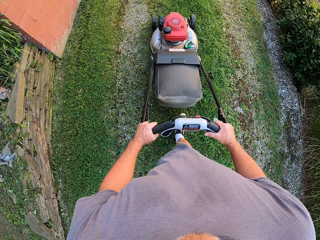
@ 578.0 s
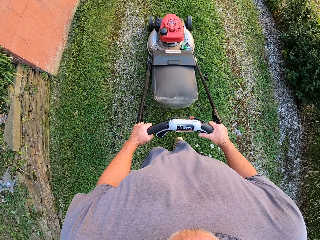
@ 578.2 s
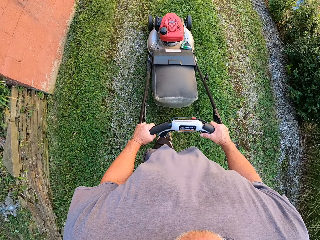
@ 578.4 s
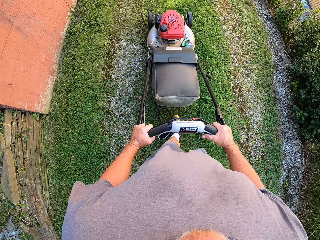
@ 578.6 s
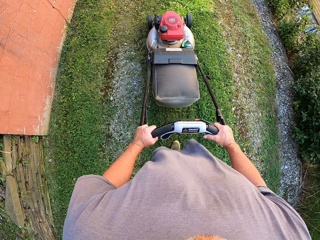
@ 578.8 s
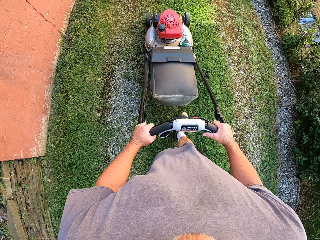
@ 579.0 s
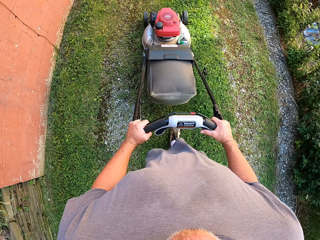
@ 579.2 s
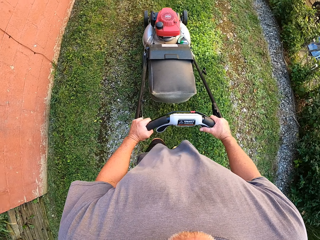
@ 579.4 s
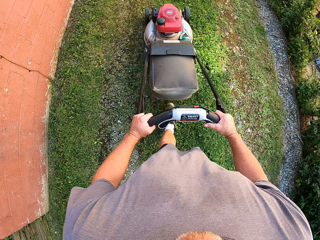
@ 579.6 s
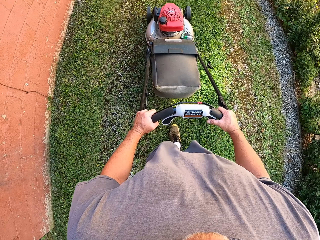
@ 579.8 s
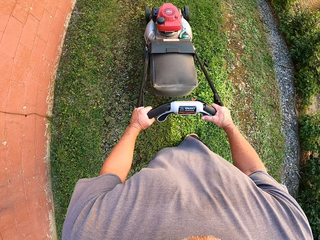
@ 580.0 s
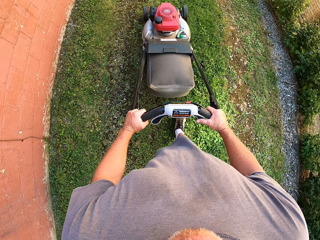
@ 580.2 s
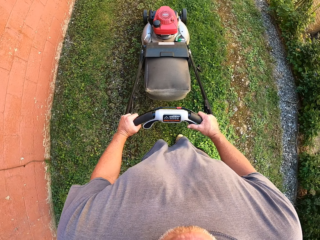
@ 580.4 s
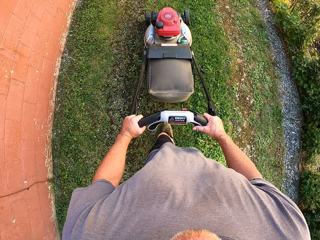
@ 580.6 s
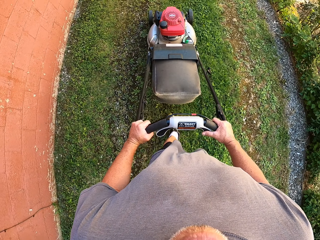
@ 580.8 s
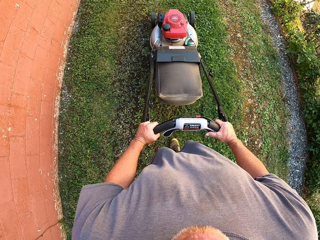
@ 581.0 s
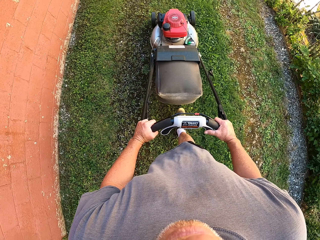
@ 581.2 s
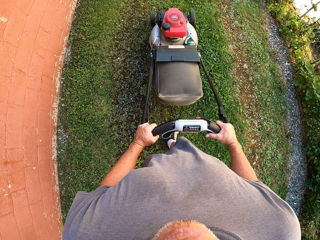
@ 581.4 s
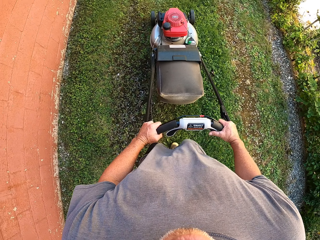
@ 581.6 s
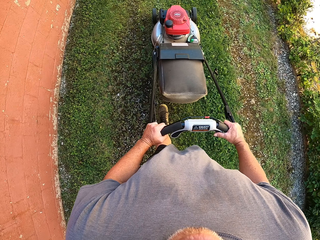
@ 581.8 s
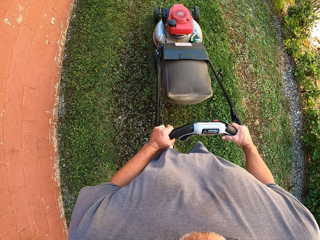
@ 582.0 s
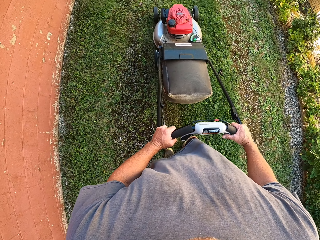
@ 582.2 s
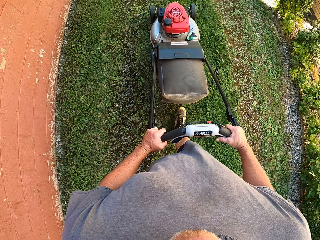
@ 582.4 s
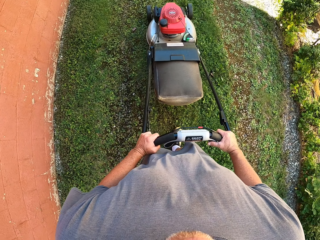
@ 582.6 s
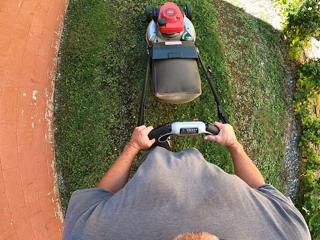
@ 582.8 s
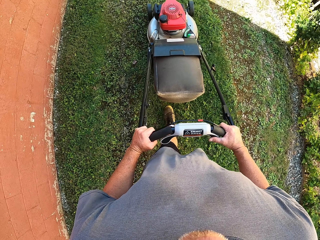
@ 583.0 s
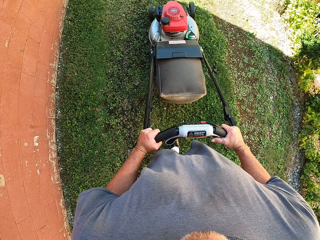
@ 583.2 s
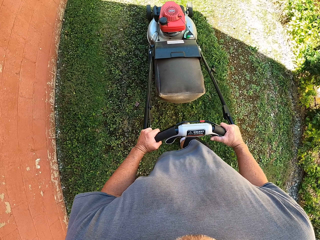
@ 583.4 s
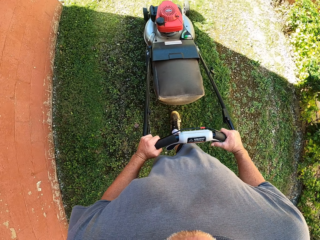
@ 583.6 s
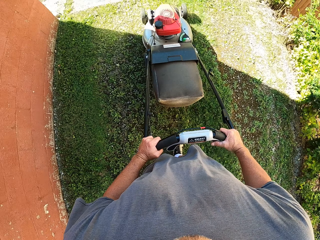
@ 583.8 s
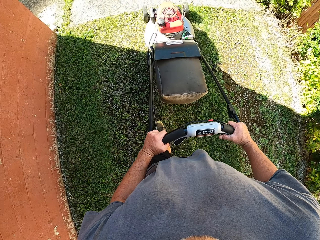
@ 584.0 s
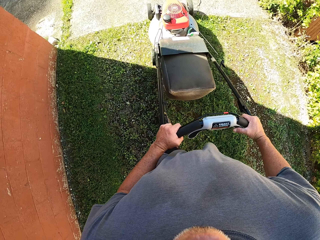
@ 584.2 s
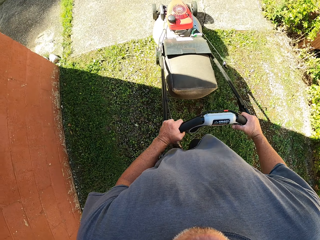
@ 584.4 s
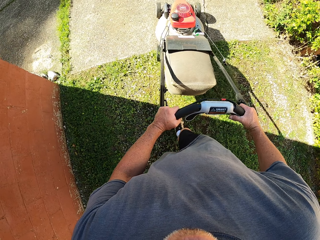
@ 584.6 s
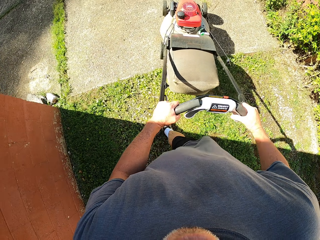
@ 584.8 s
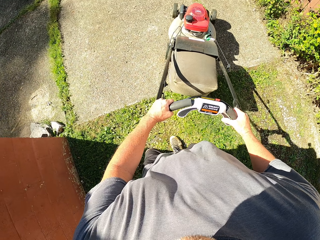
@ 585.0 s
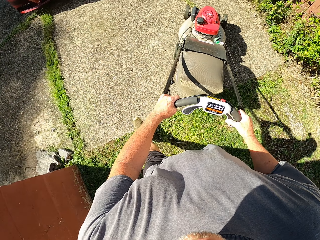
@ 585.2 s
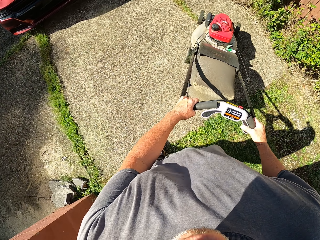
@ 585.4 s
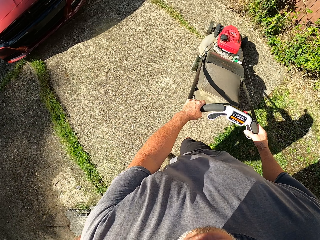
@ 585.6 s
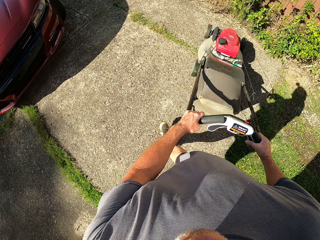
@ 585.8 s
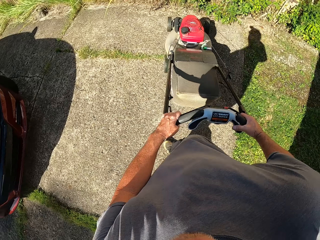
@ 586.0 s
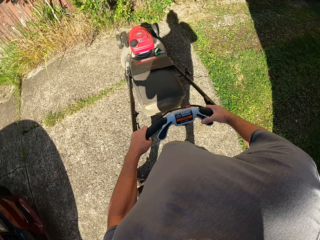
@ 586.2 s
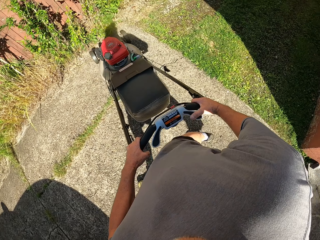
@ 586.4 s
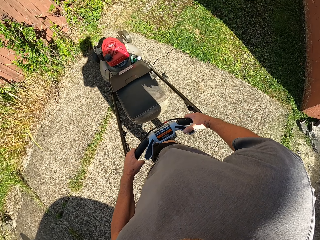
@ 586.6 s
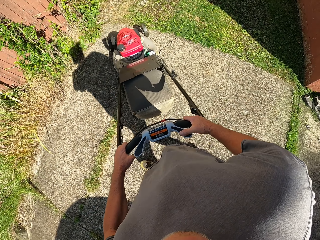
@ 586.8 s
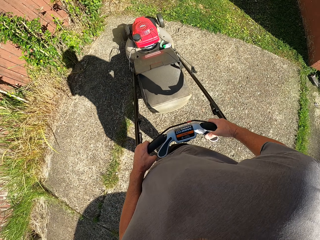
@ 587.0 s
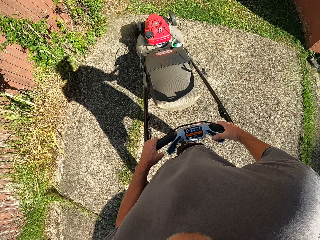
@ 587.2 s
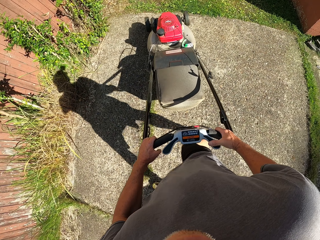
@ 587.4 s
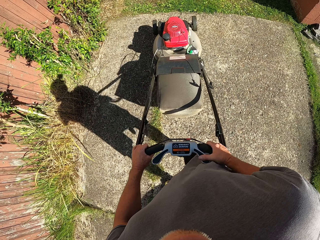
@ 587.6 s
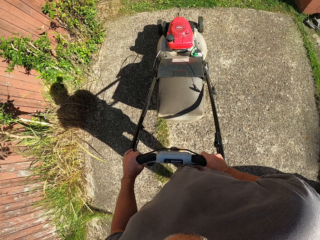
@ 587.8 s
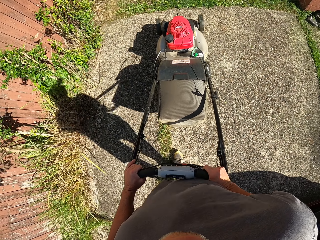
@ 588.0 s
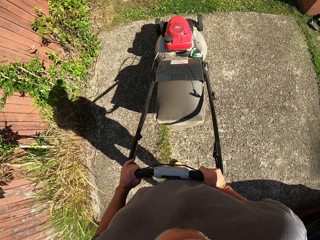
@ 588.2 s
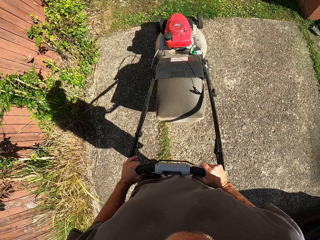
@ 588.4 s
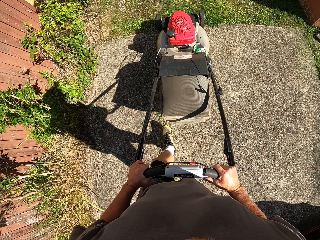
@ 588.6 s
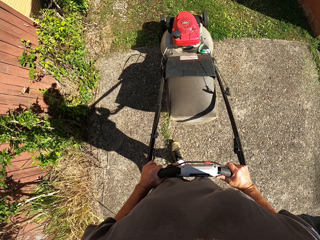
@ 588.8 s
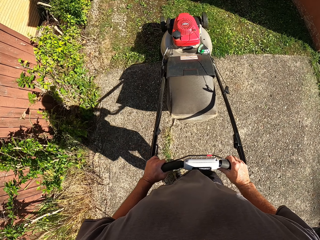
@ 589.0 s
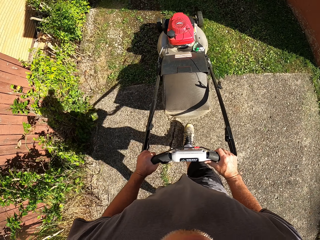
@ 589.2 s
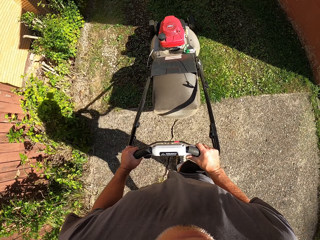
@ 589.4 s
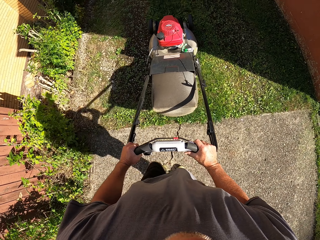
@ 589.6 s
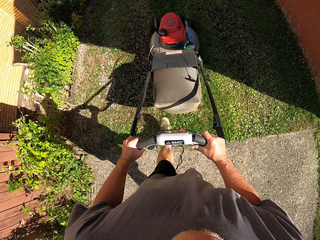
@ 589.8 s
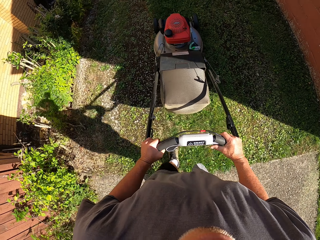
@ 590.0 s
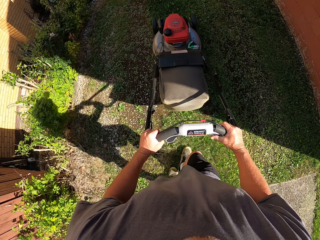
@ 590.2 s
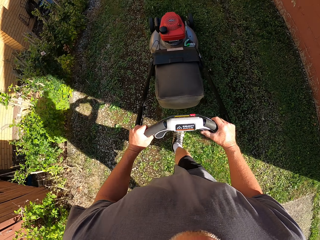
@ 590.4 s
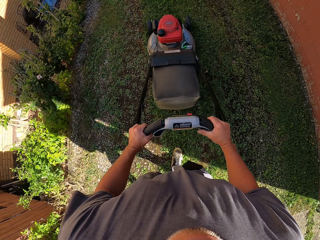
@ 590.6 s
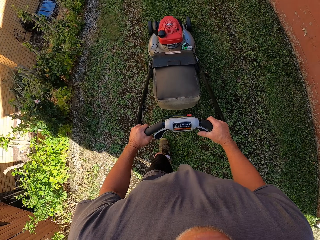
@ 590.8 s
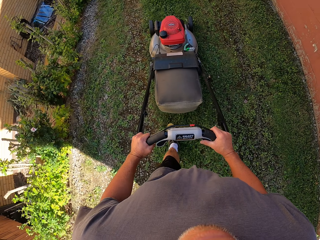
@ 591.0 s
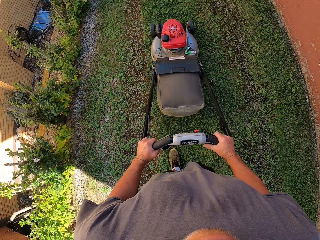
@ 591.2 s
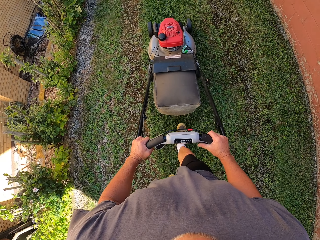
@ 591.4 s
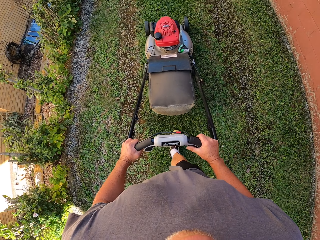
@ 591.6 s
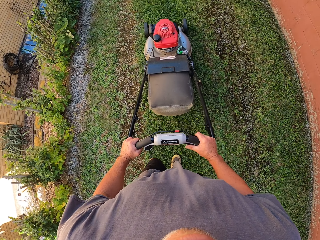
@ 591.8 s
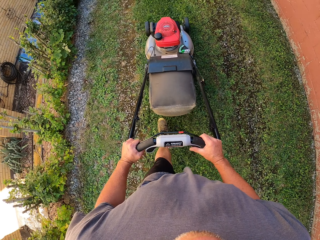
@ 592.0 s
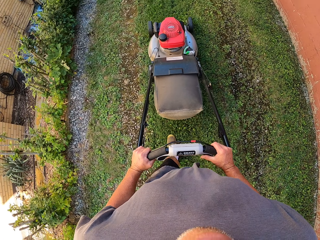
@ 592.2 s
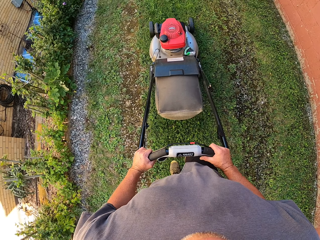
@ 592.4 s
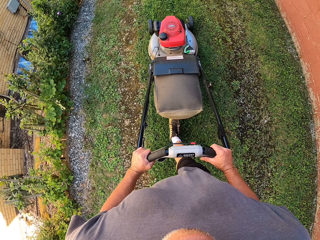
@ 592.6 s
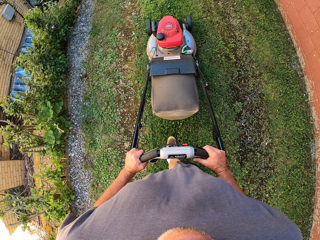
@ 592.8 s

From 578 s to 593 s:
The camera wearer turns around. They trim grass with a lawnmower.

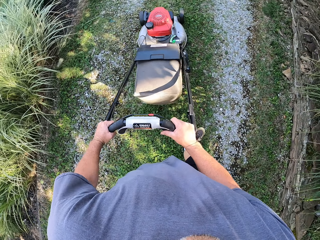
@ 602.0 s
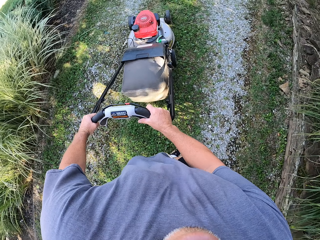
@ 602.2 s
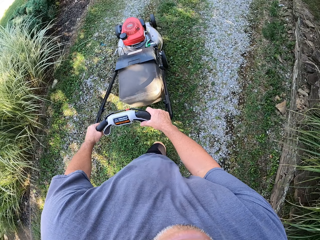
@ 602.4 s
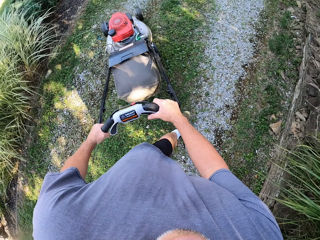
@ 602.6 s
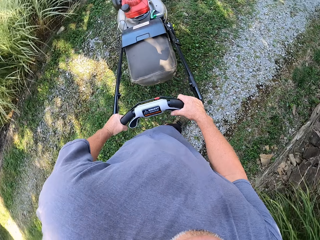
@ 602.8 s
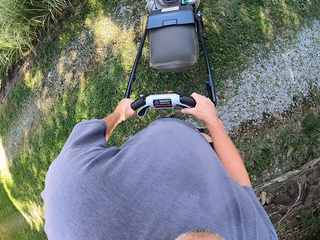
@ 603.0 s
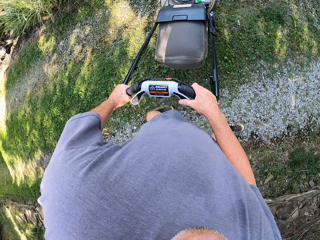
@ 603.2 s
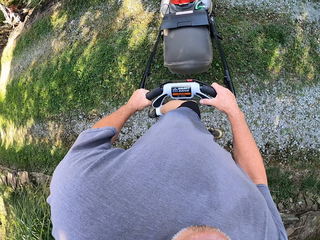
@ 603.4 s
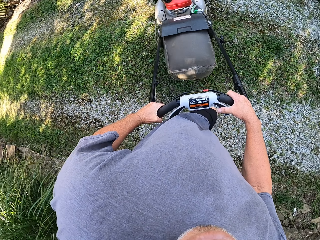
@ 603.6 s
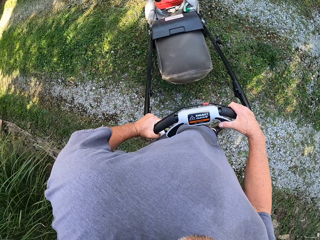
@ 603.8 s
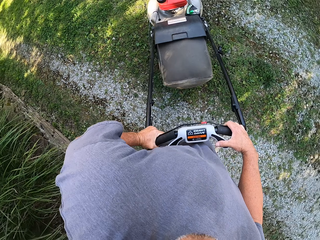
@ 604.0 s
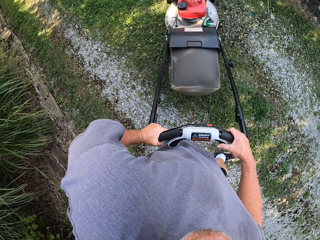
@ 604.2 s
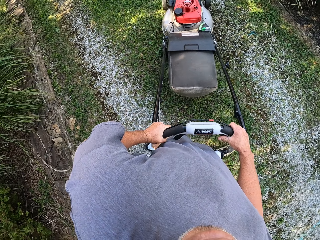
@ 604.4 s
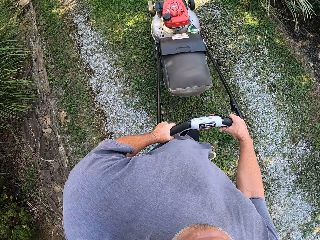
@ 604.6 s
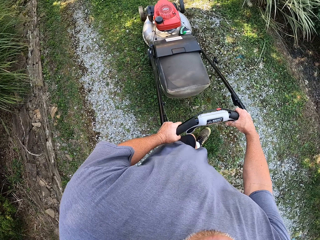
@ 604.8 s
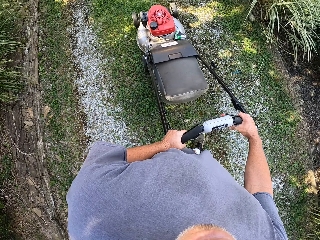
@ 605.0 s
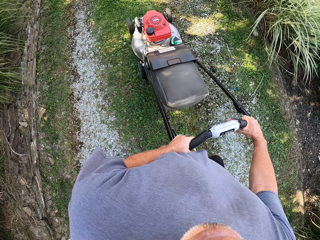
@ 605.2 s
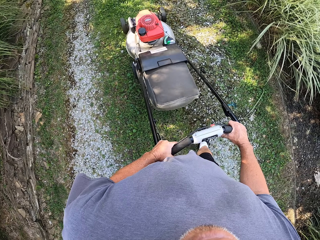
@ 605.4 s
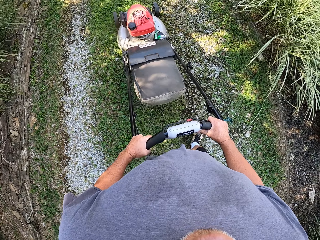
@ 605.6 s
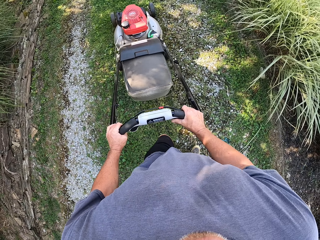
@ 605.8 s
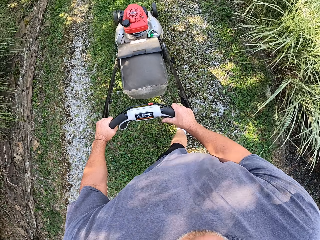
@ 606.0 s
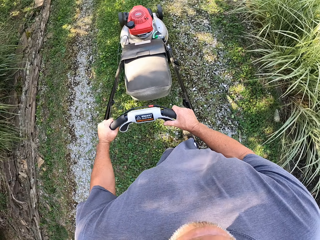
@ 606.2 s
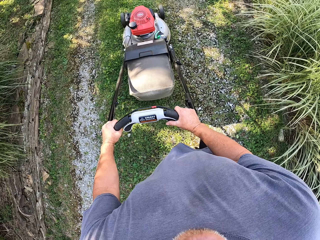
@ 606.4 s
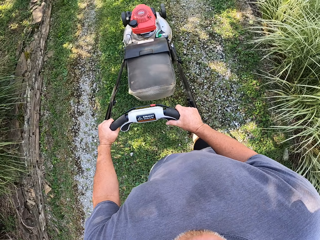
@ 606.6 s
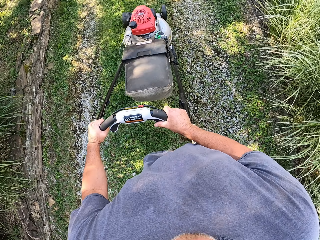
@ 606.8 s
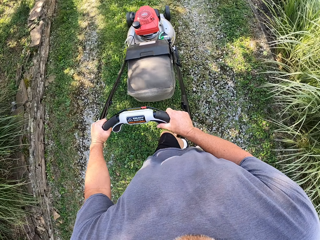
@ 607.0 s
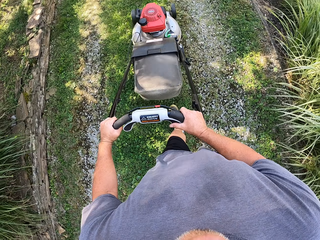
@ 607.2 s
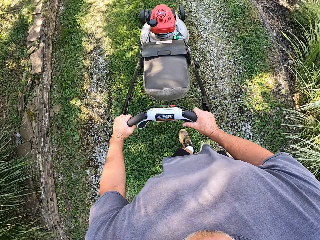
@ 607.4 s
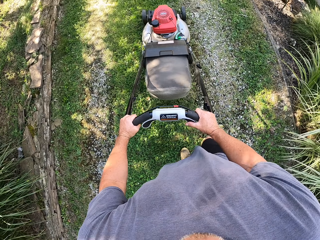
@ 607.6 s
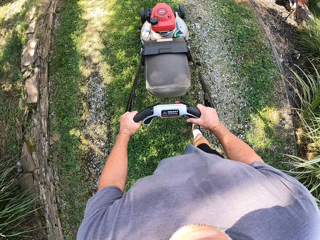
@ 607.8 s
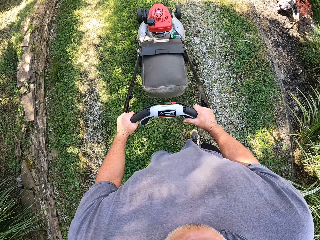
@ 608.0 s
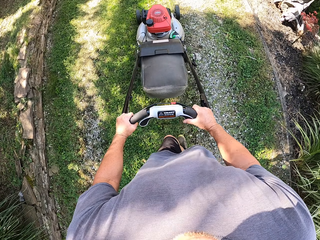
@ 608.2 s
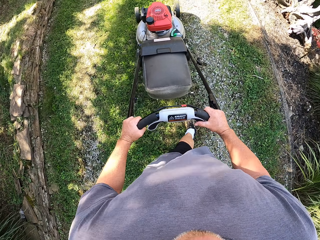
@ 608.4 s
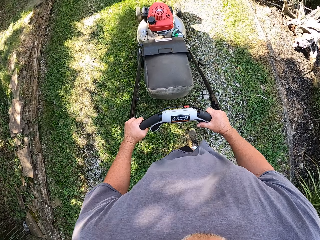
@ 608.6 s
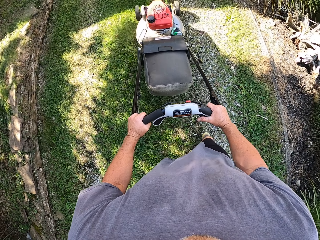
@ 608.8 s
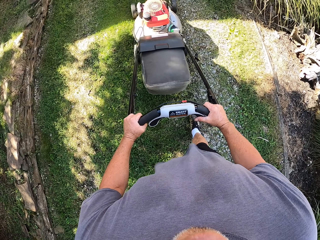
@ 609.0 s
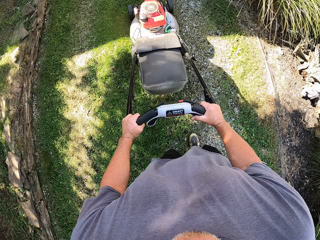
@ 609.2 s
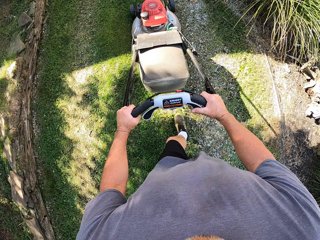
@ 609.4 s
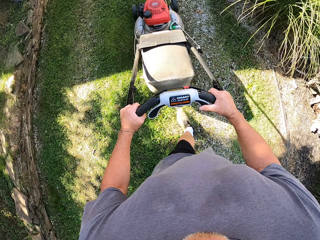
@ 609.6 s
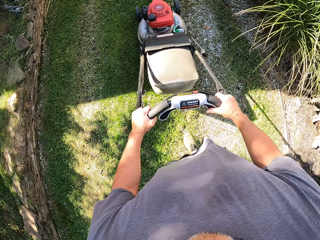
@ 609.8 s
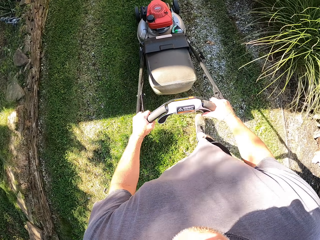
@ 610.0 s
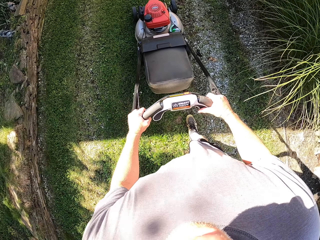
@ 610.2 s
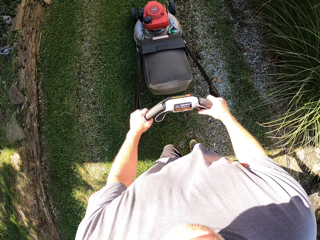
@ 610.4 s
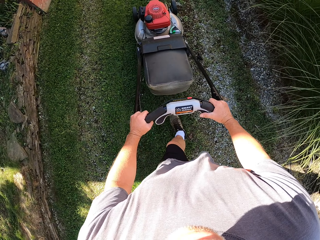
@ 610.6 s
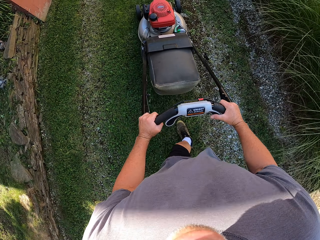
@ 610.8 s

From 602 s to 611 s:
The camera wearer turns around. They trim grass with a lawnmower.
